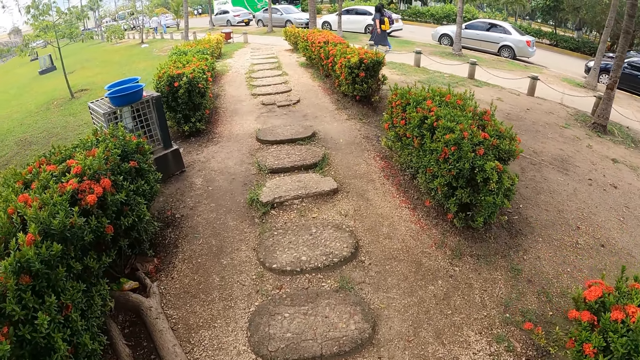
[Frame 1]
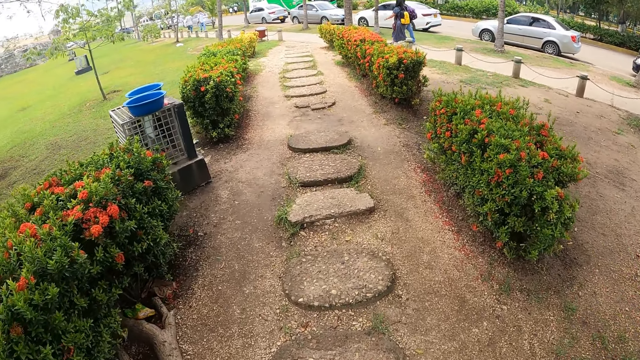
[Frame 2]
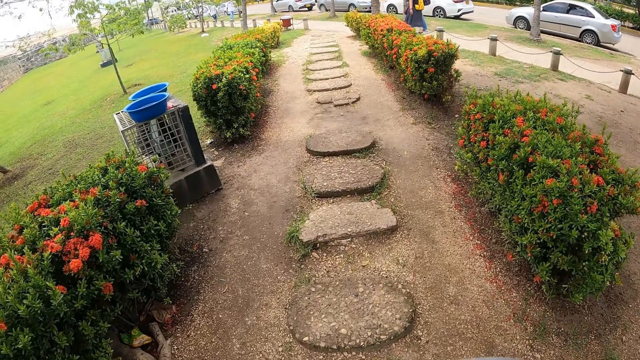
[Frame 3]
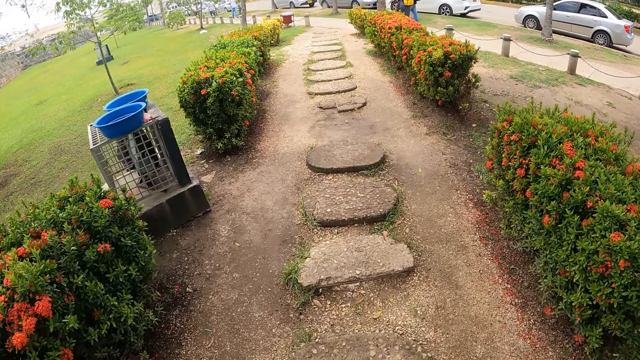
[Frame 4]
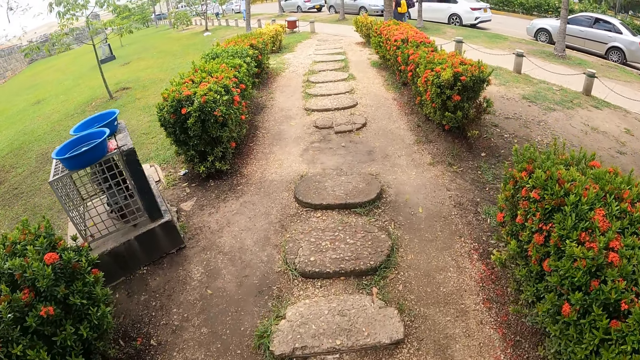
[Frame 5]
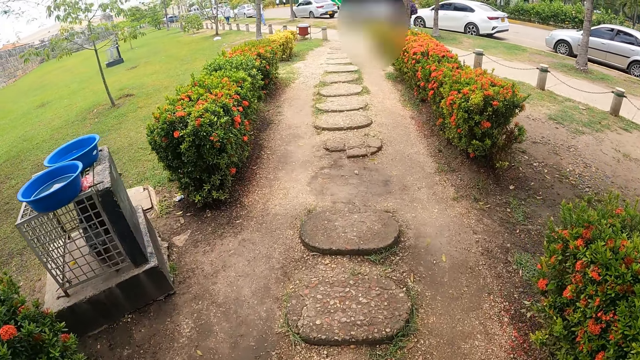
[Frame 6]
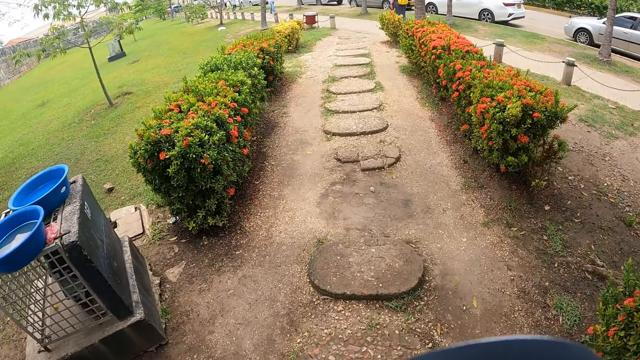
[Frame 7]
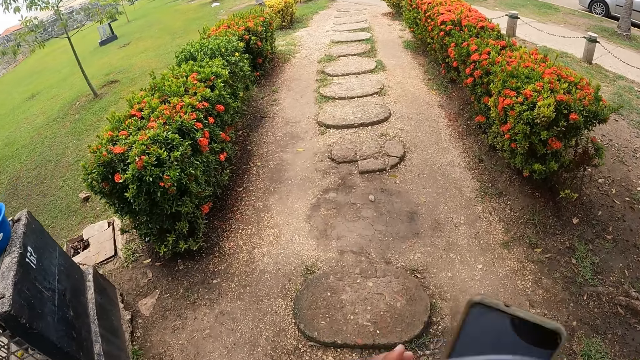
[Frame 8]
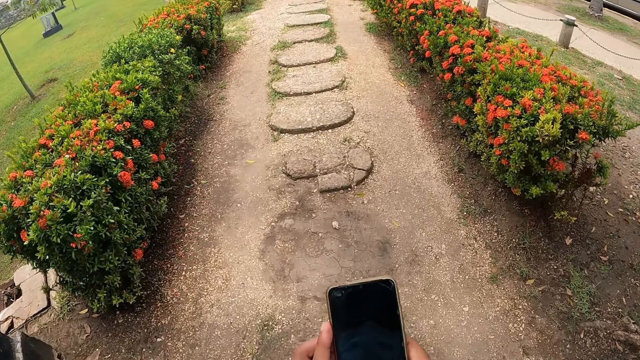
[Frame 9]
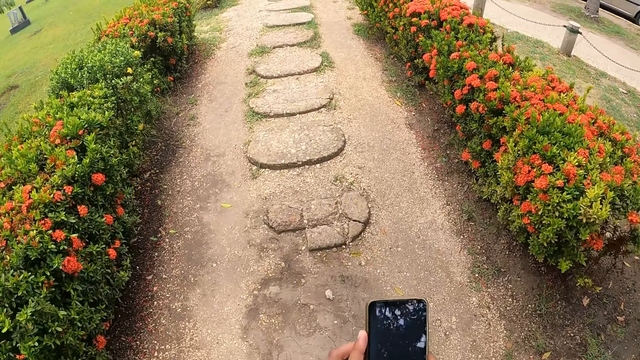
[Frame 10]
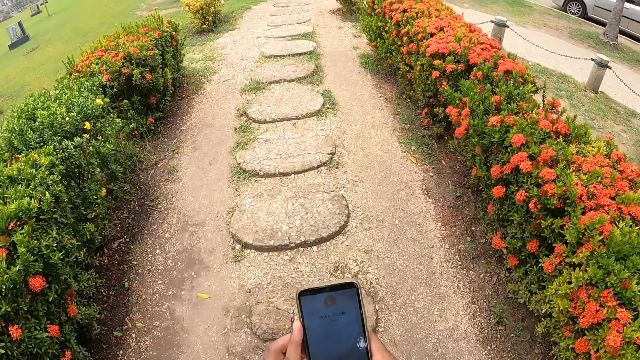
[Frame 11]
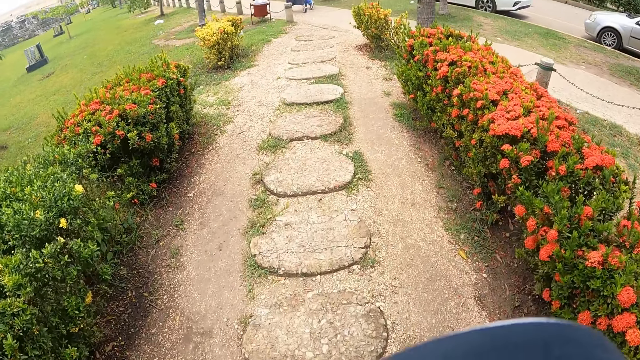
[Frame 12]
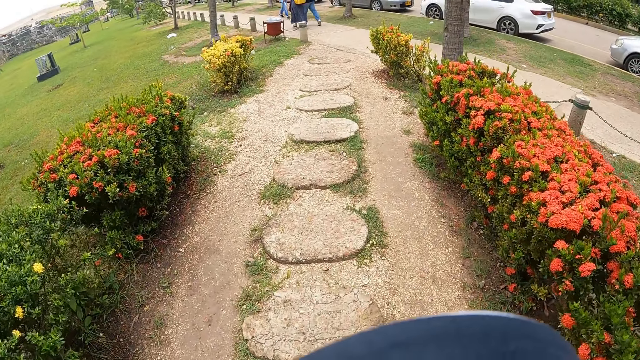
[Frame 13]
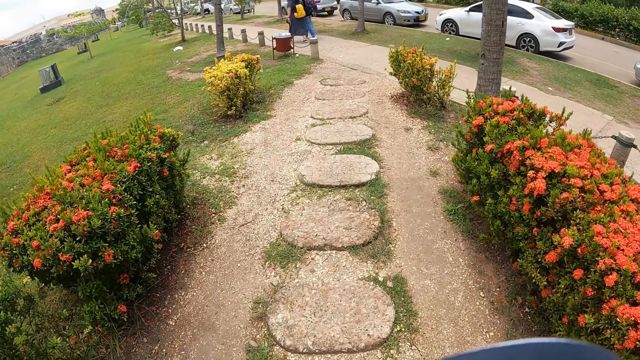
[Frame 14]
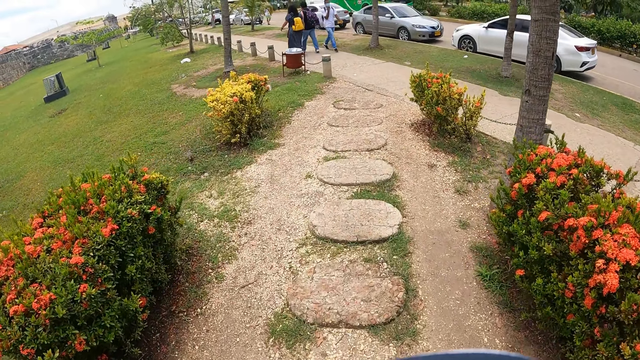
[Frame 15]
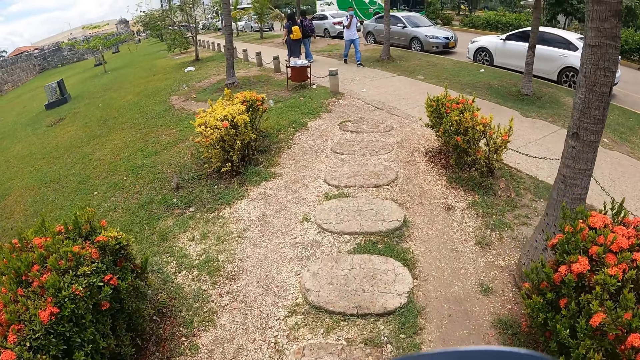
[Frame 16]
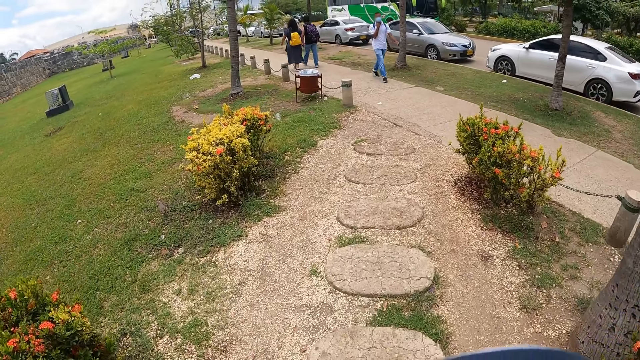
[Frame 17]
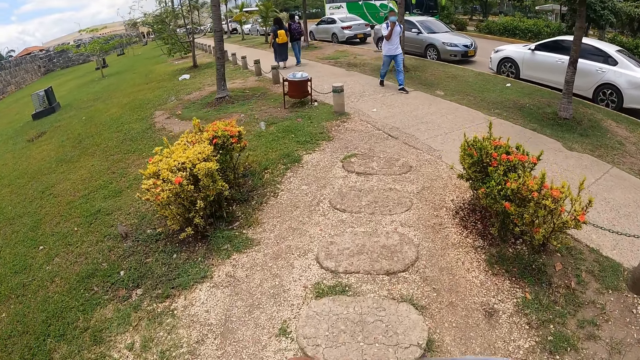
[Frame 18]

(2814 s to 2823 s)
The camera wearer moves the phone forward. They operate the cellphone. They walk around the street. They move the phone up.

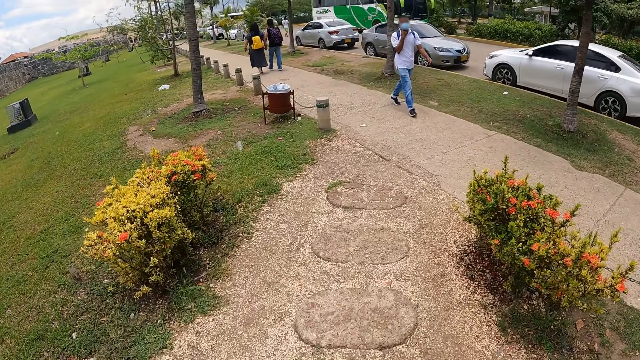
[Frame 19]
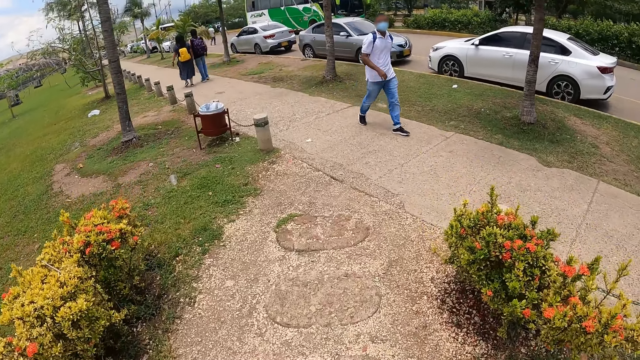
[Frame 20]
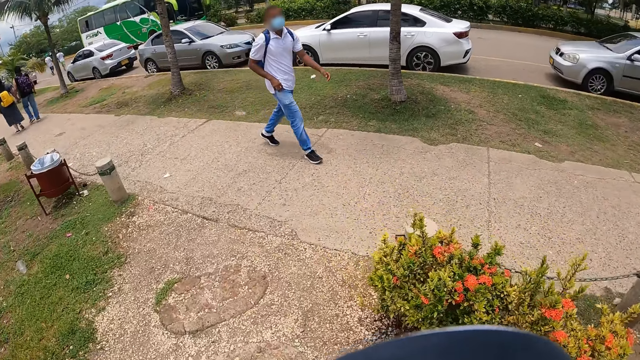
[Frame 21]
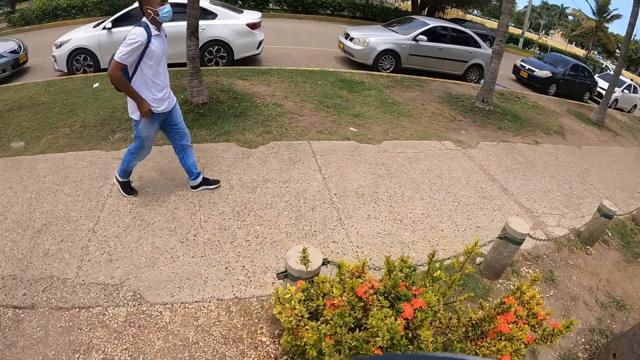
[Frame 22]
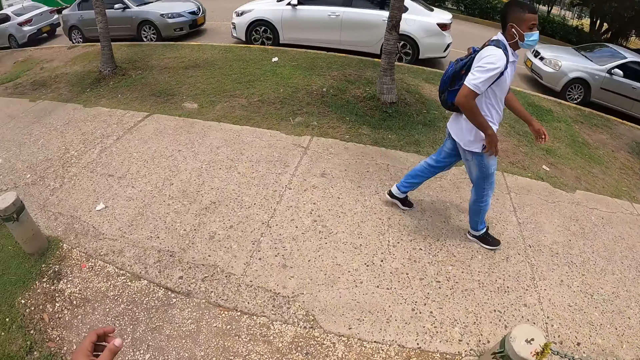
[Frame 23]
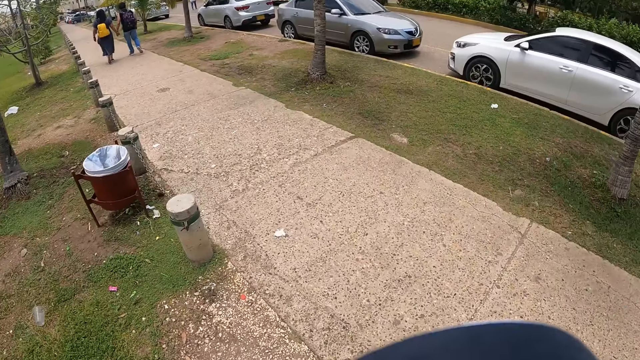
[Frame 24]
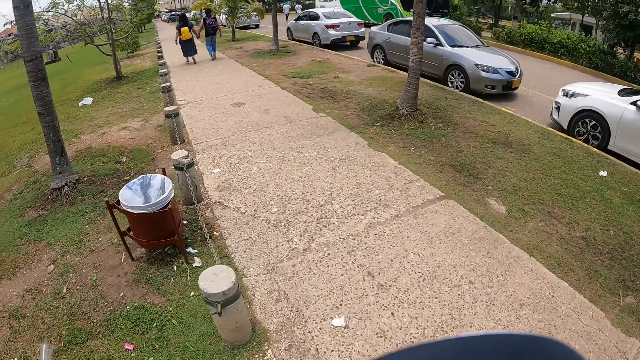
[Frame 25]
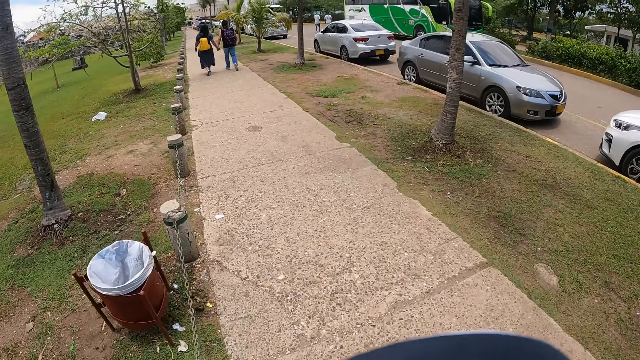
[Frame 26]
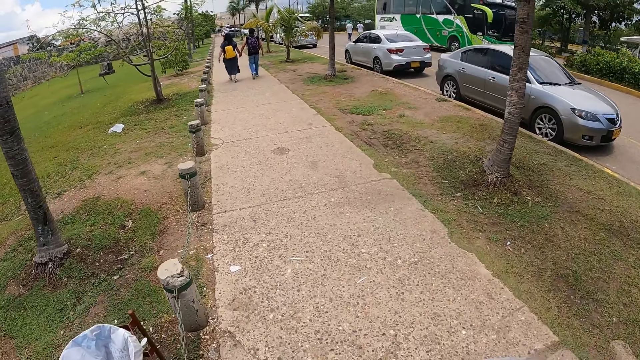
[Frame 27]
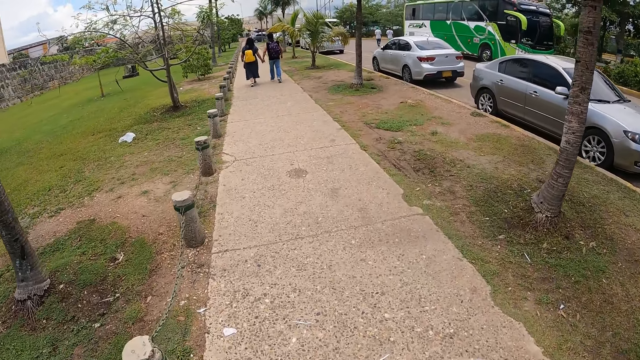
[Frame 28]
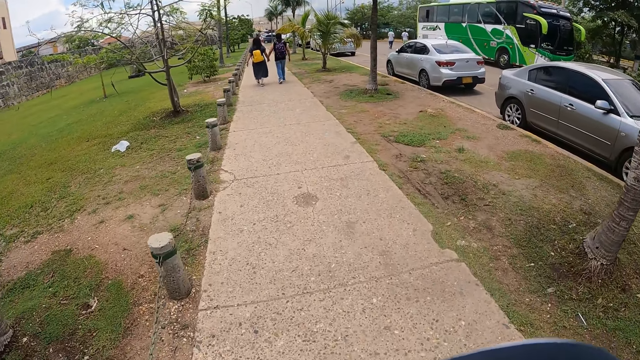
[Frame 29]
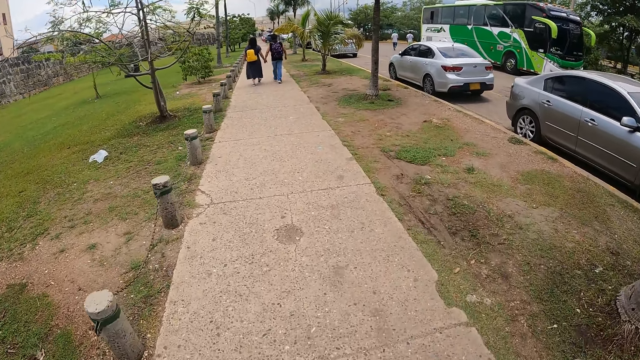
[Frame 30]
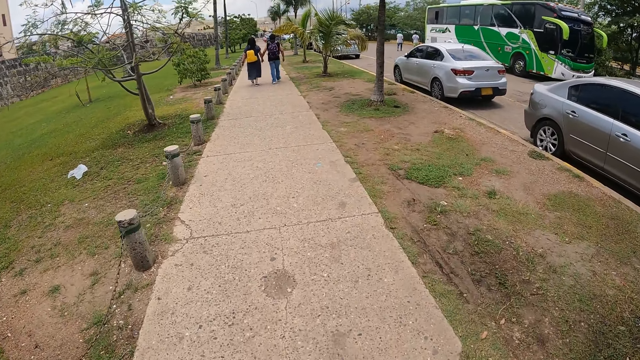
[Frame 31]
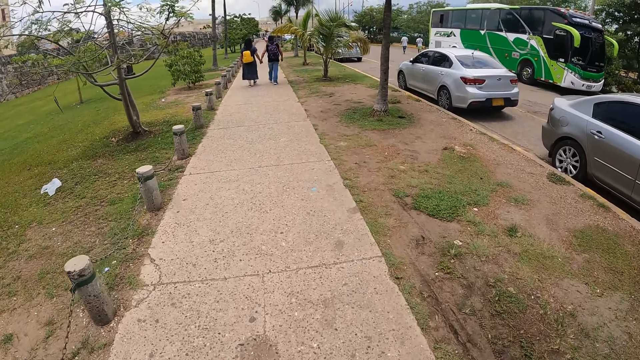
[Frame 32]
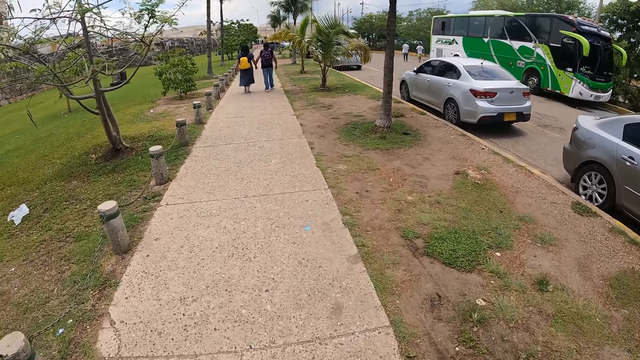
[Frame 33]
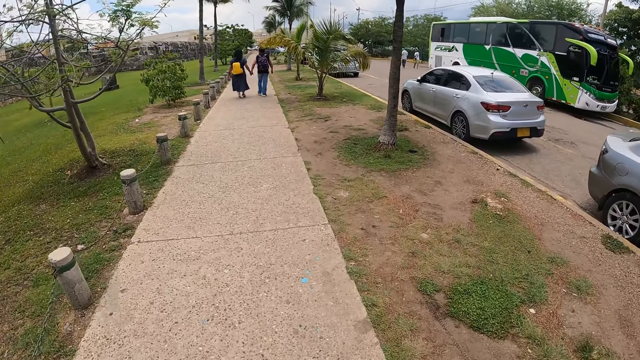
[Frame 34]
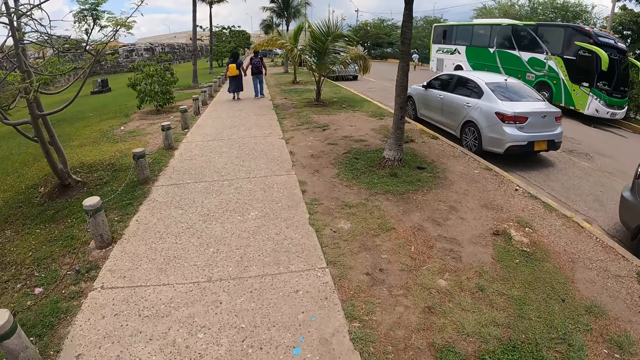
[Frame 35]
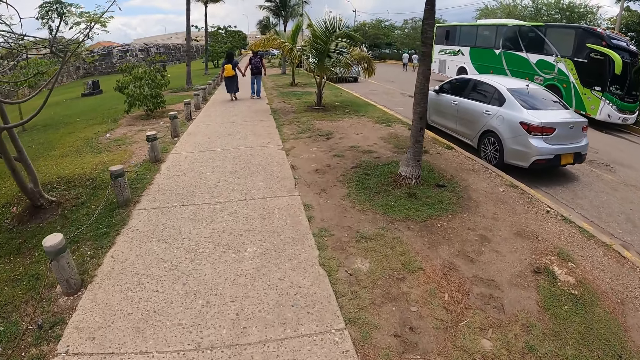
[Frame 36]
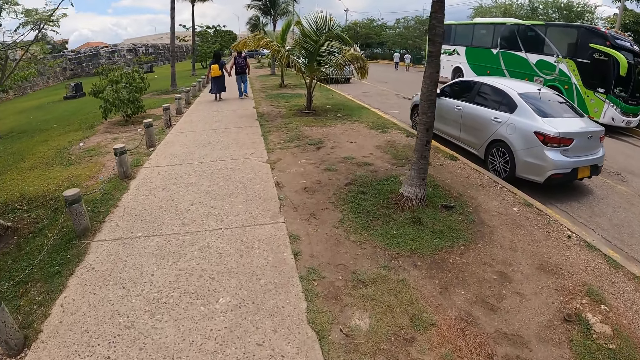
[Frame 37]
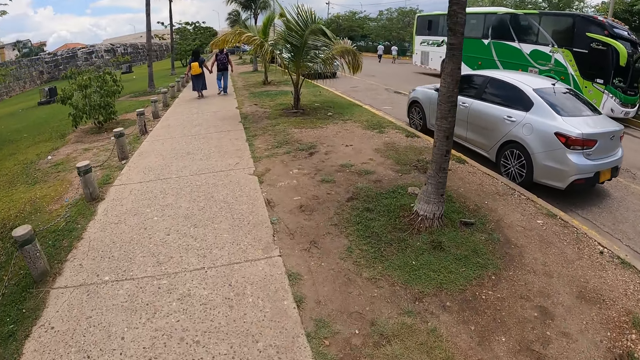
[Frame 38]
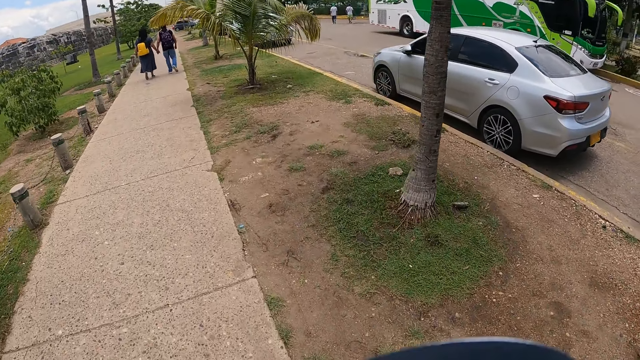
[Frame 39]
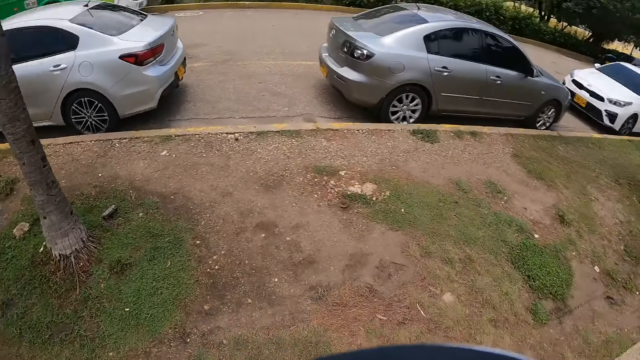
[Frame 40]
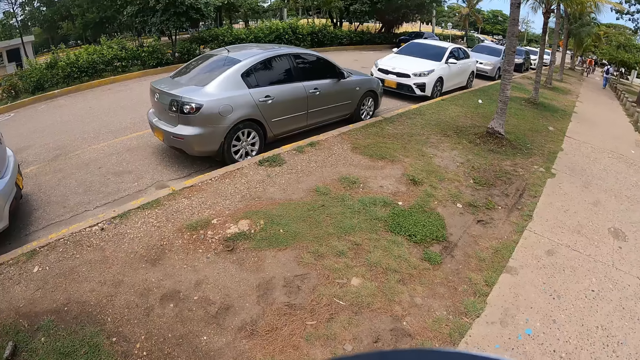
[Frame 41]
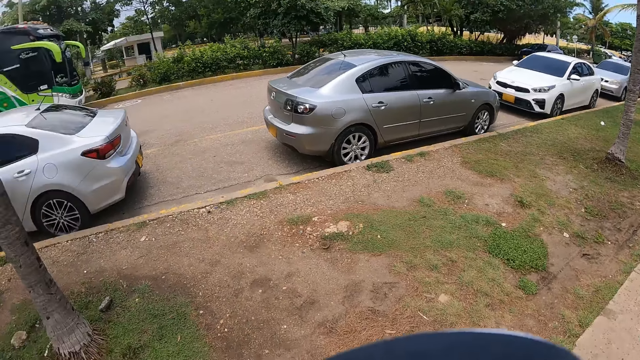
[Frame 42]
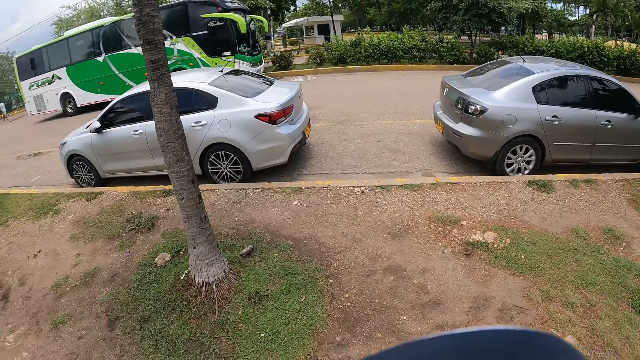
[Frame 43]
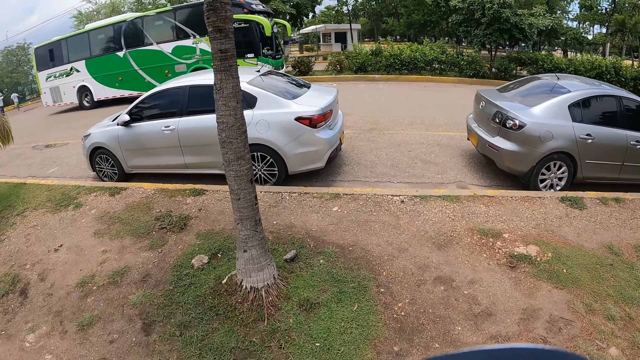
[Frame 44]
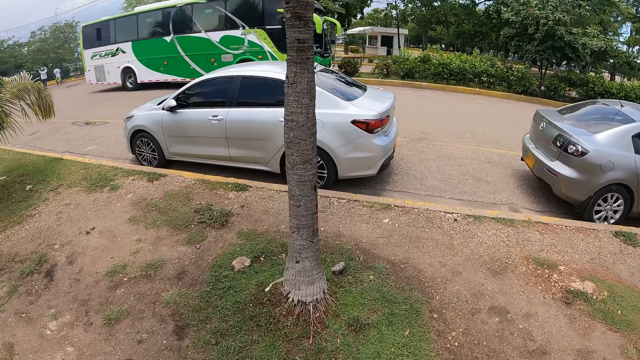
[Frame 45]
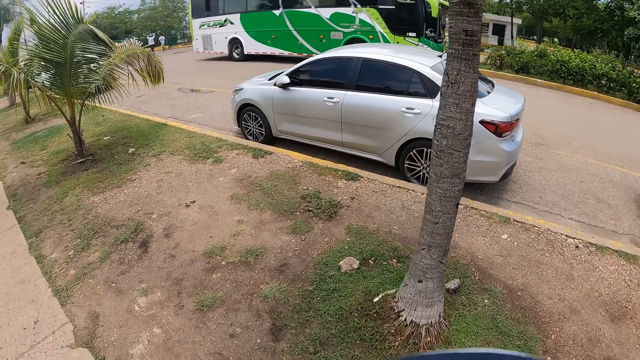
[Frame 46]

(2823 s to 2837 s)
The camera wearer walks around the street and looks around. They look forward. They look around.
